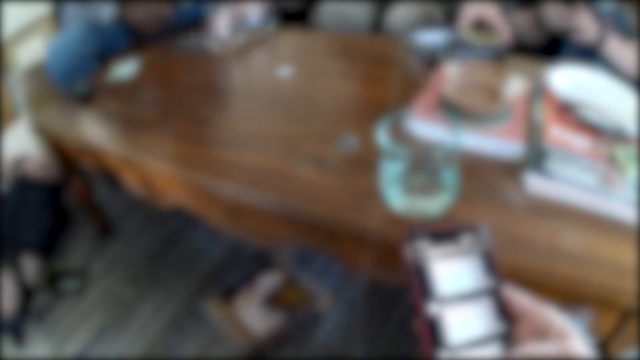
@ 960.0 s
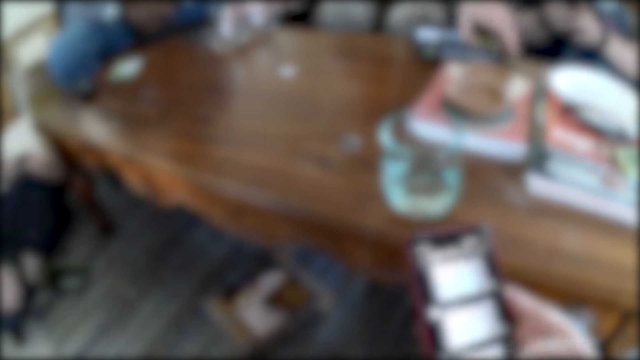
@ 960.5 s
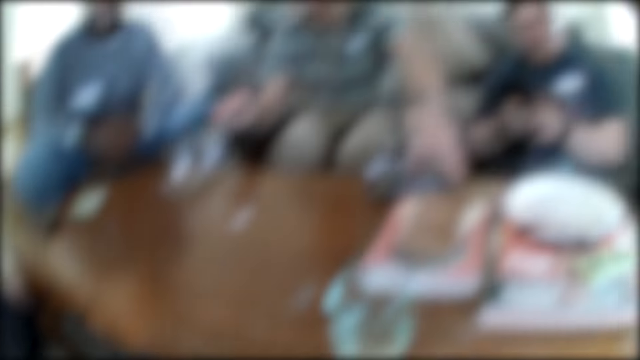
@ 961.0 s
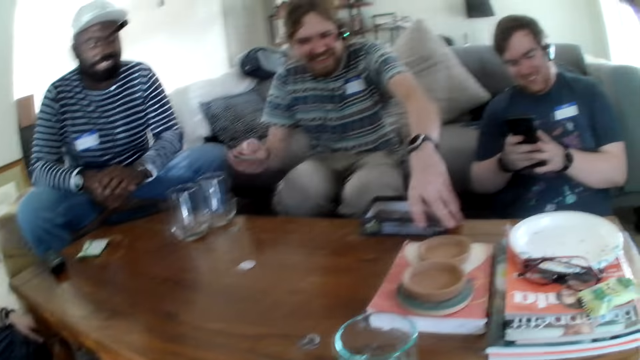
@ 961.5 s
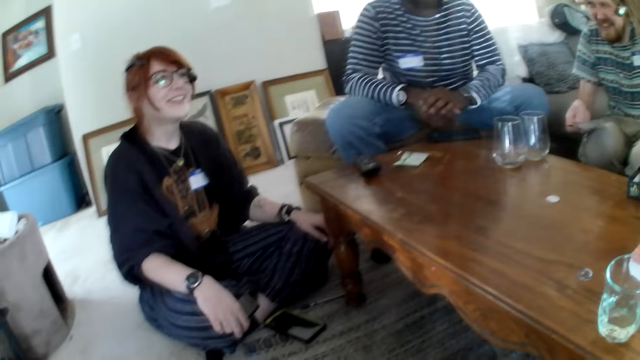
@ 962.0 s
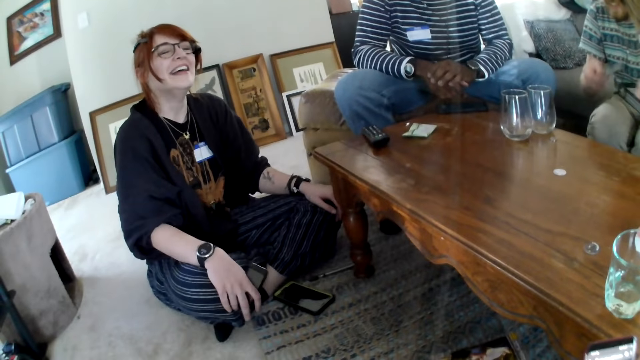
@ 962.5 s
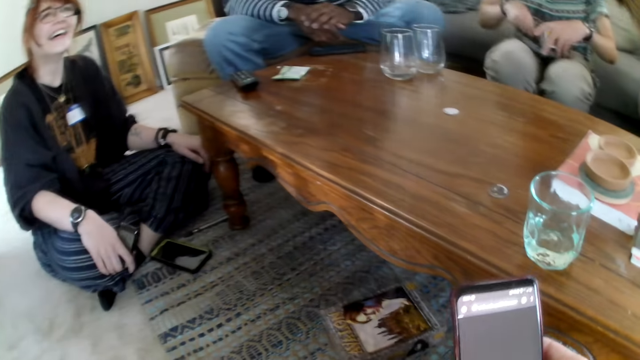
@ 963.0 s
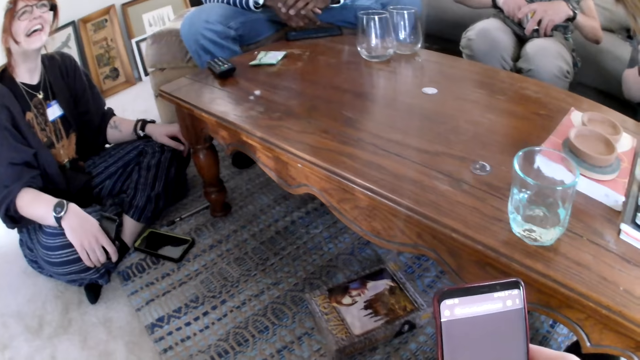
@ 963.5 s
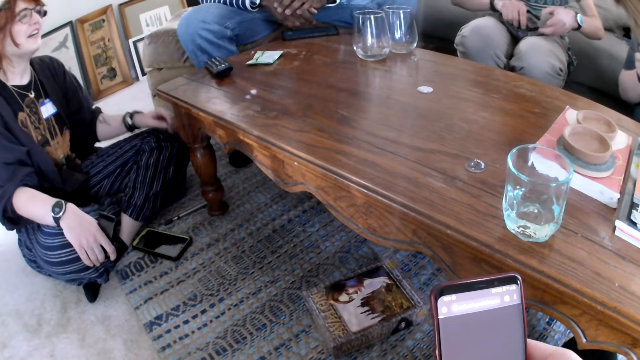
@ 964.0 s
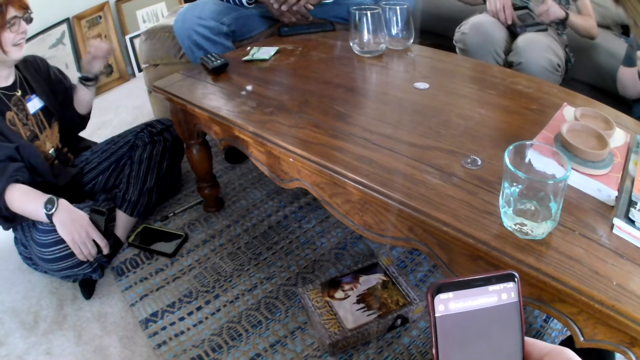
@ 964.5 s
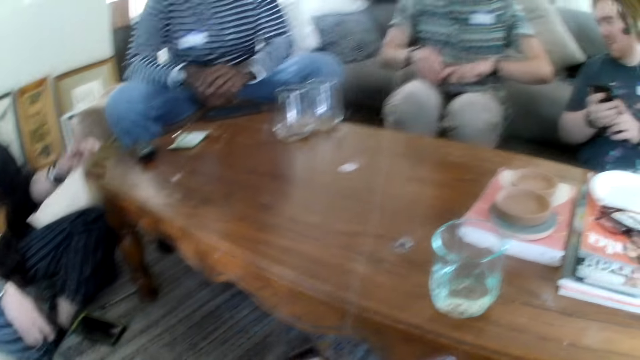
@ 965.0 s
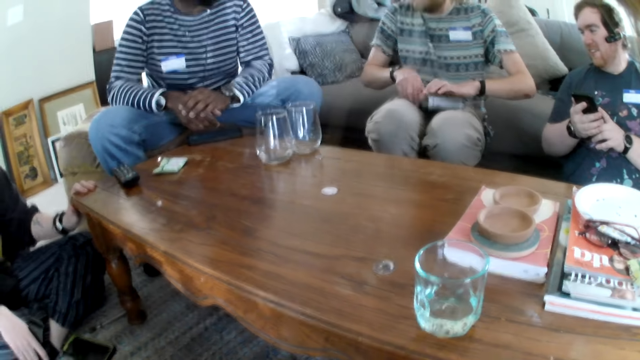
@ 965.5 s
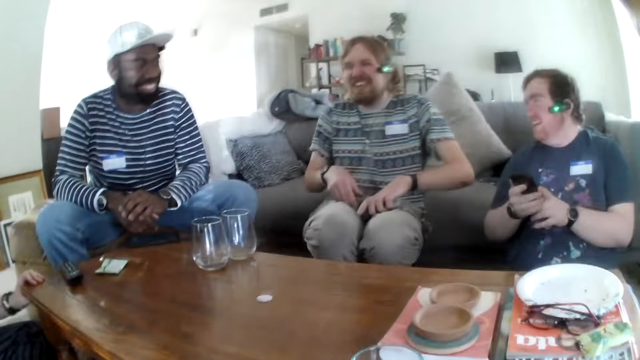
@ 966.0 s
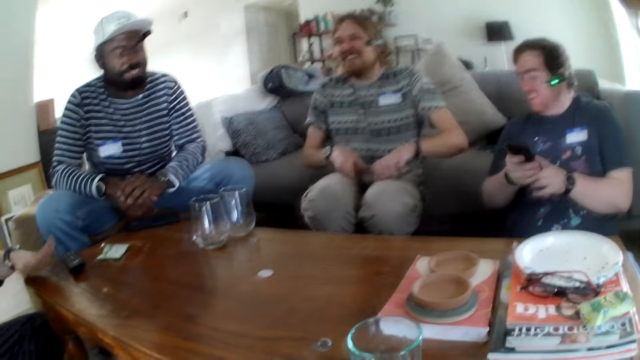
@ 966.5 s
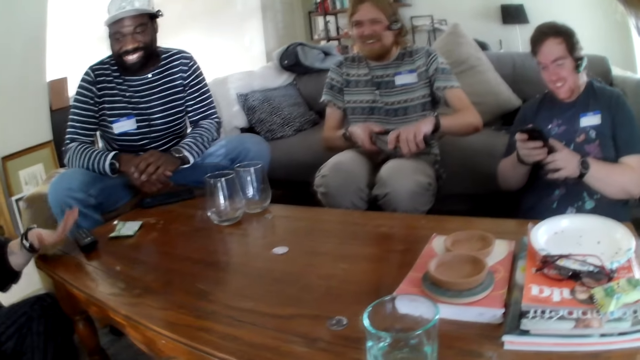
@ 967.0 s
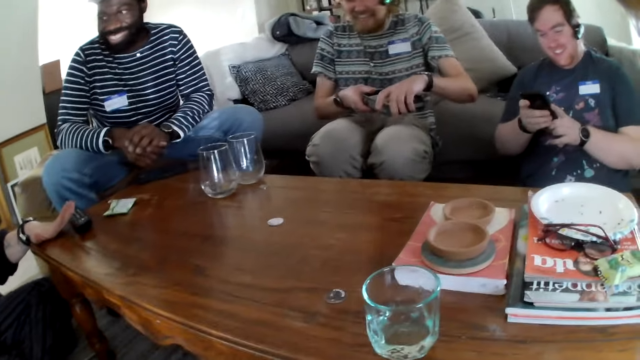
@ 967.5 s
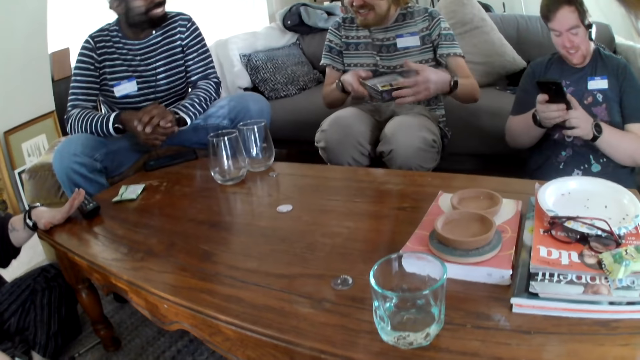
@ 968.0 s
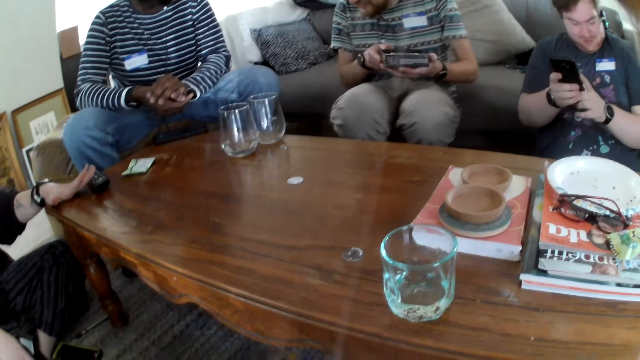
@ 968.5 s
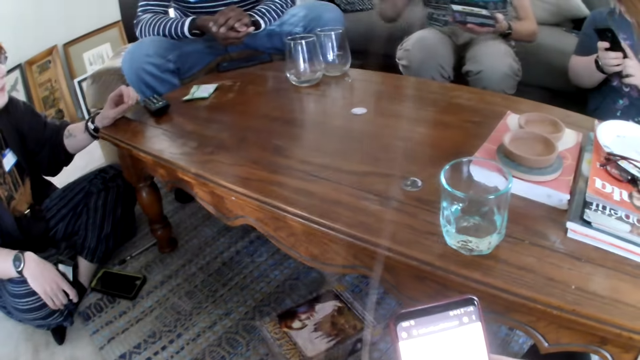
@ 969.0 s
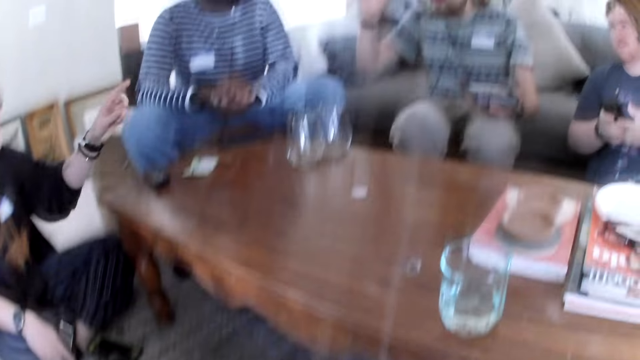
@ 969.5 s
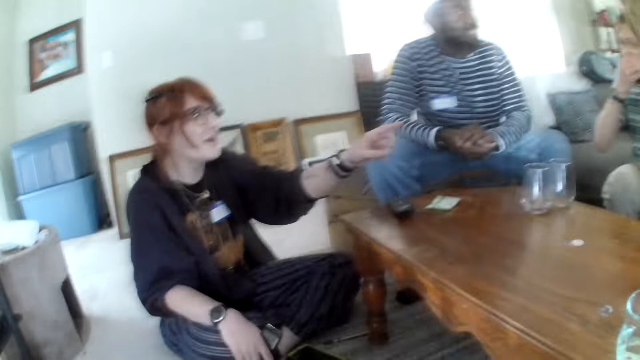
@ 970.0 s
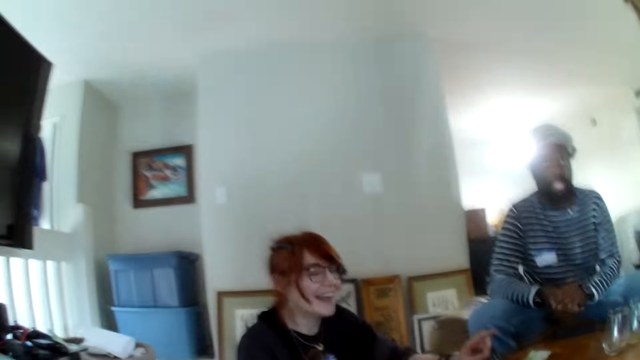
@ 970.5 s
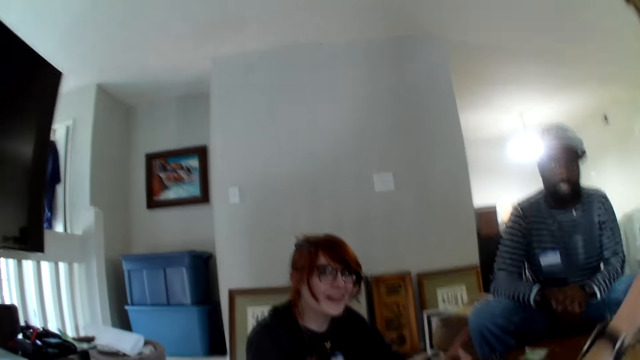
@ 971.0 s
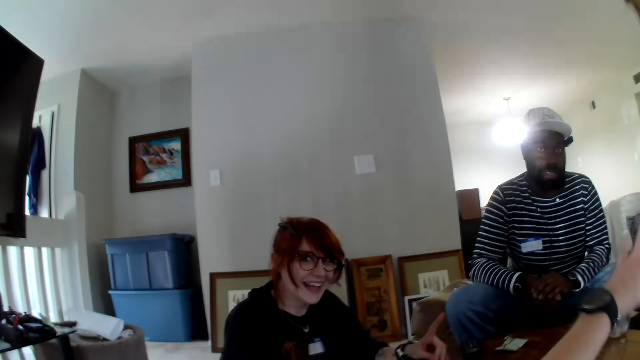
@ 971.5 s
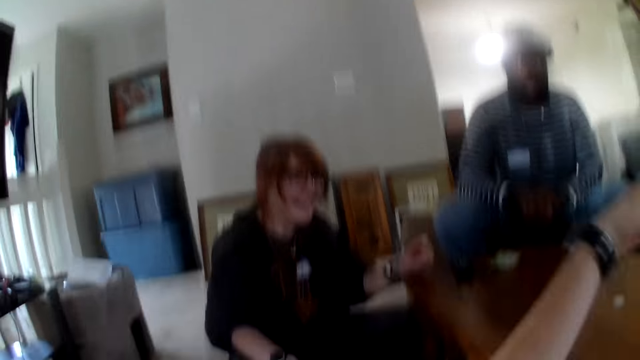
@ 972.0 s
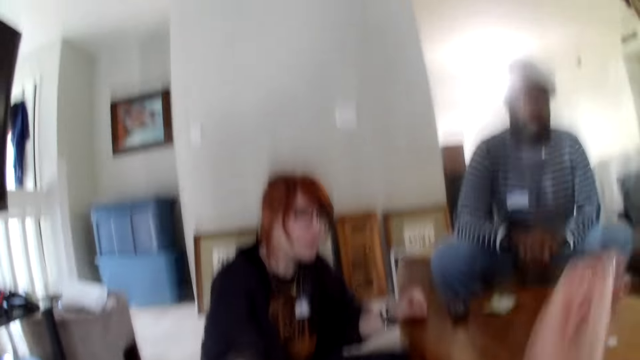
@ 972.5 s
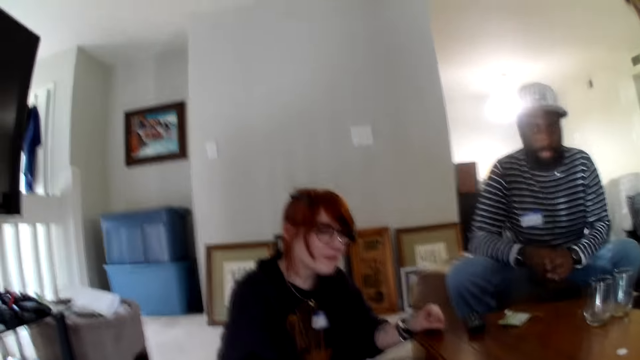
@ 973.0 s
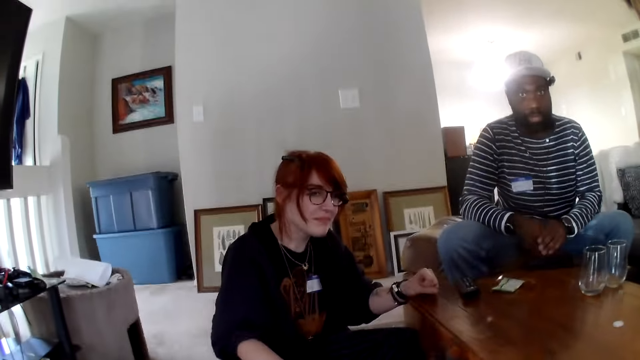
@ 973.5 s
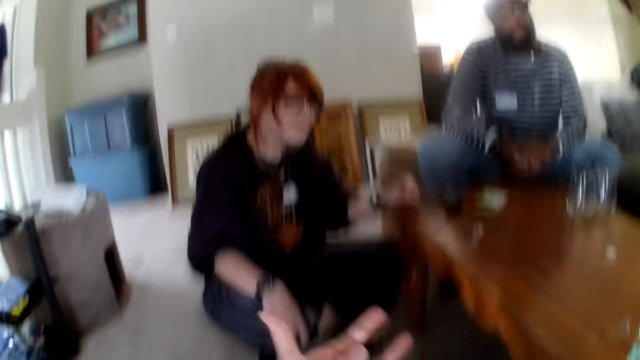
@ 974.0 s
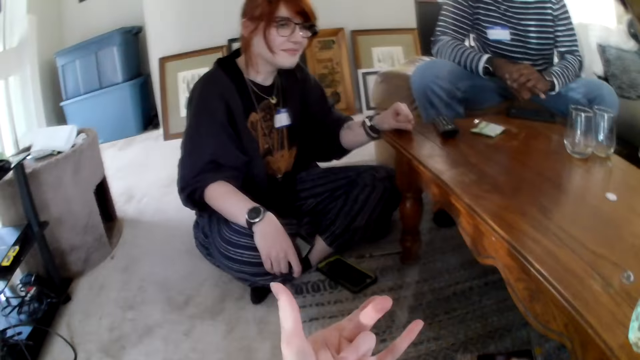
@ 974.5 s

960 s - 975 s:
A person picks a card and talks. Another person talks, touches the table, and talks. The camera wearer talks.

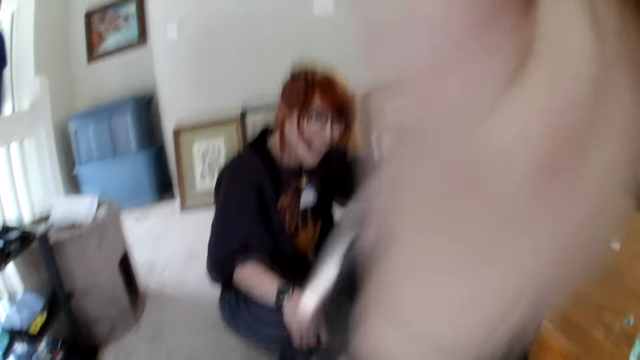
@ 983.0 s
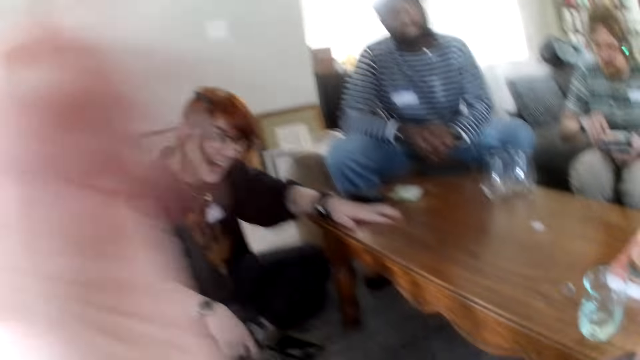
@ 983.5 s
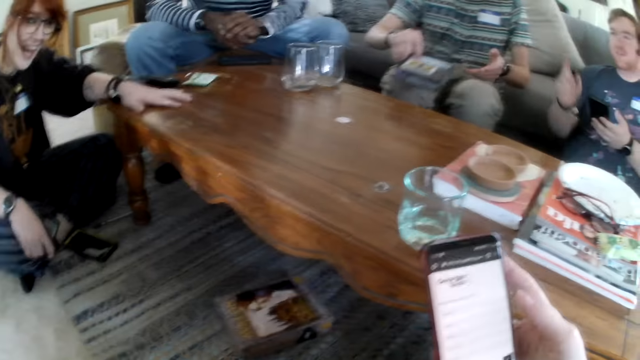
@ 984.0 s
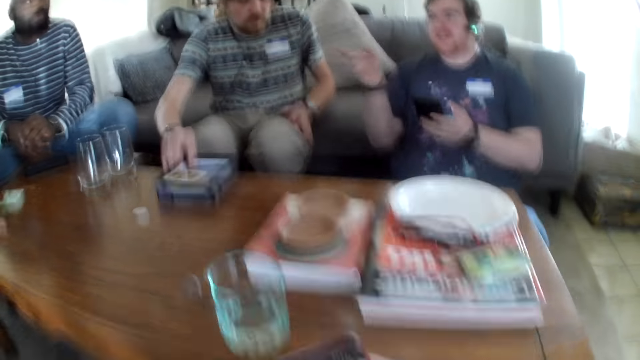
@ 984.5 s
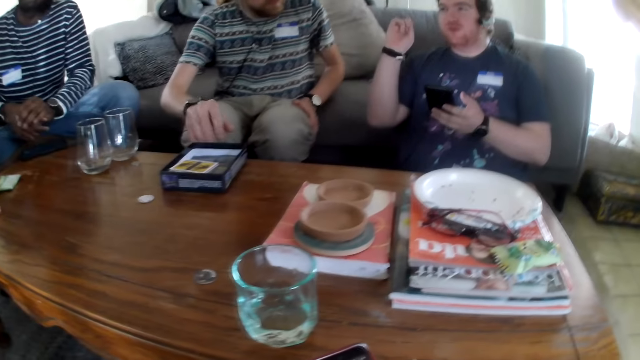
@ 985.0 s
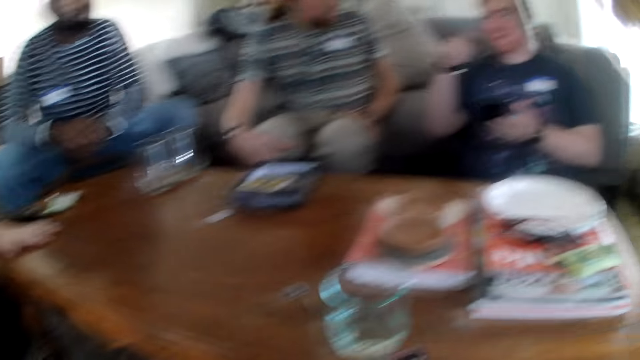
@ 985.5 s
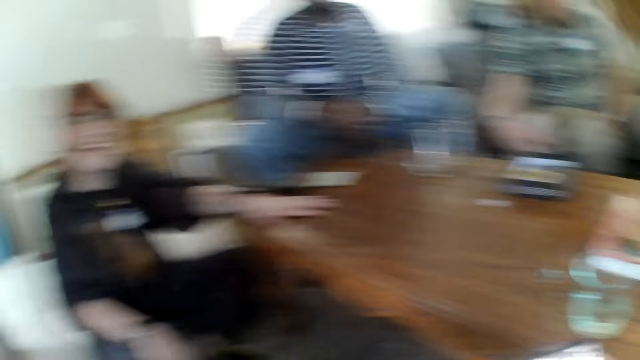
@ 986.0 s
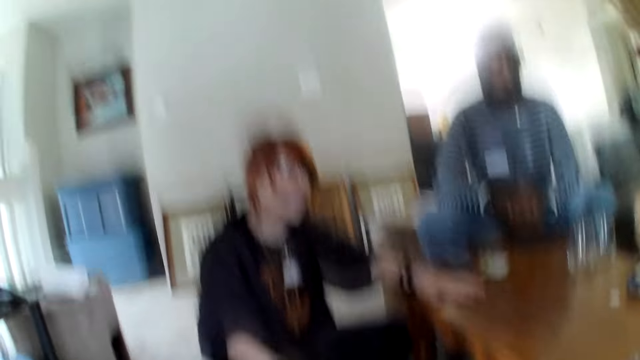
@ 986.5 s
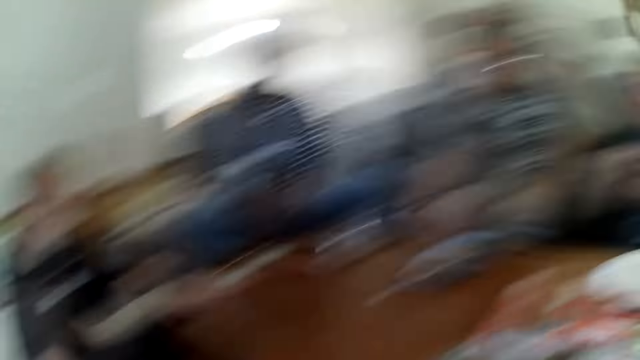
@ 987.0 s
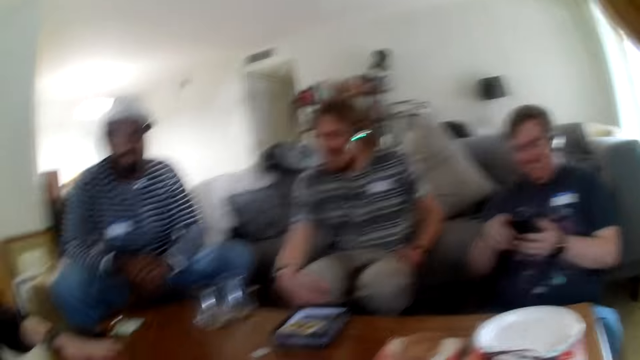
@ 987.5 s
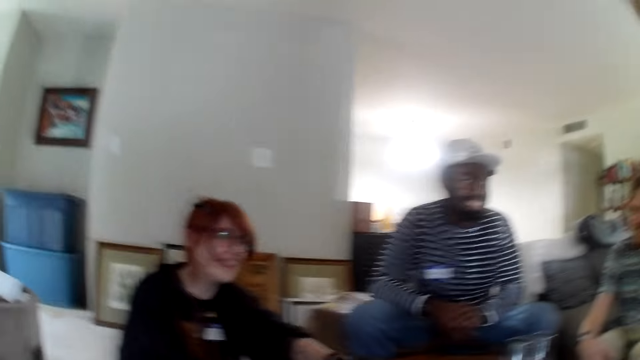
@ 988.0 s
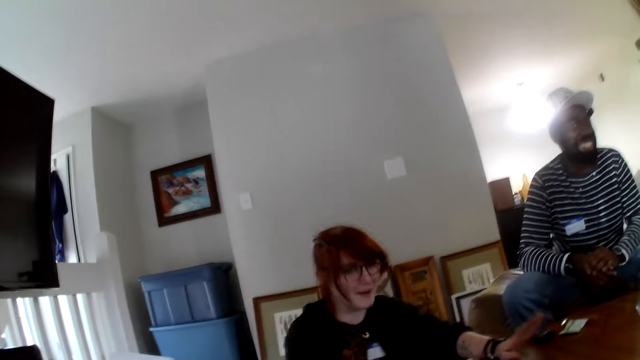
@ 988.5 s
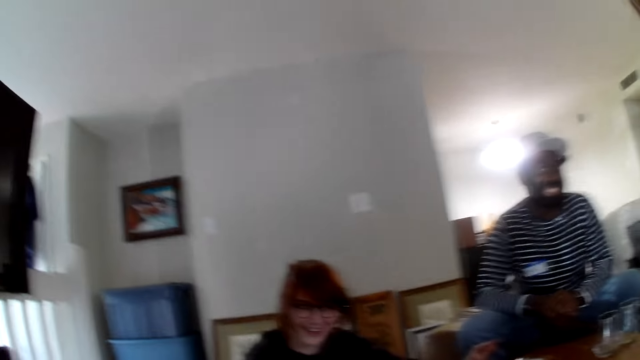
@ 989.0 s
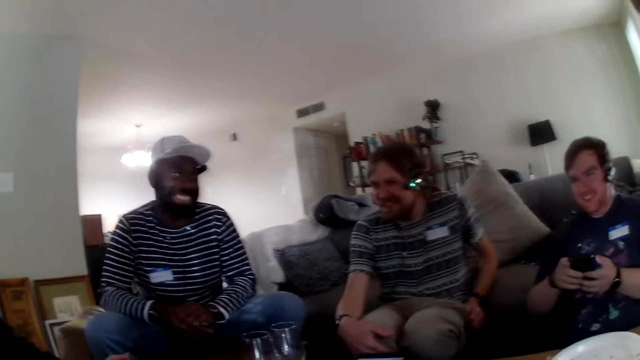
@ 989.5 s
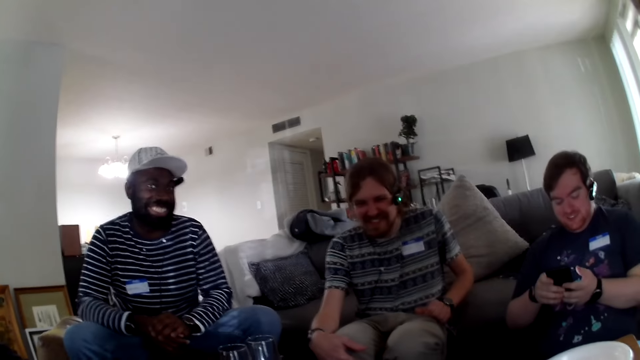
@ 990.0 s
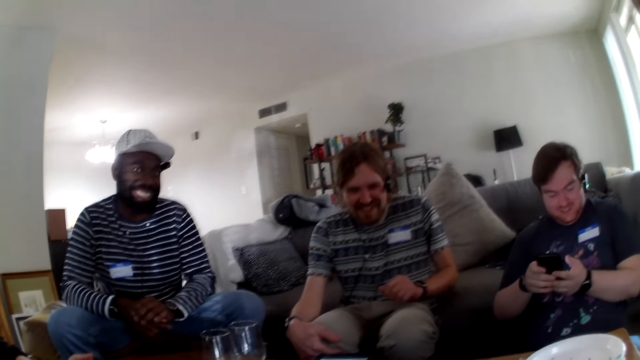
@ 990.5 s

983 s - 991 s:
A person talks. Another person laughs. A third person laughs.
